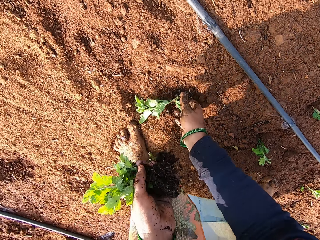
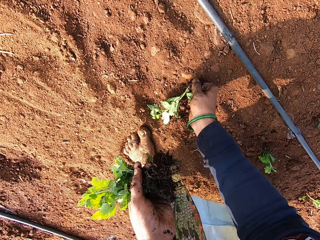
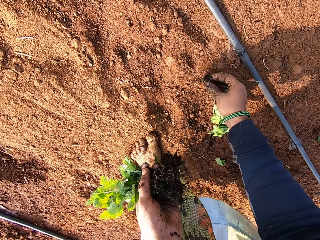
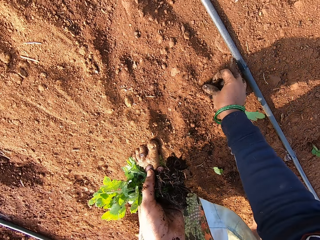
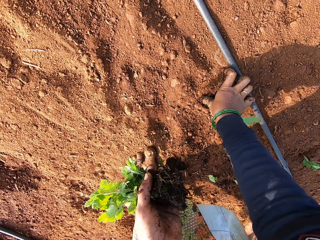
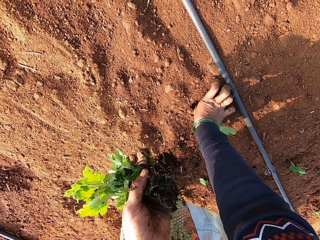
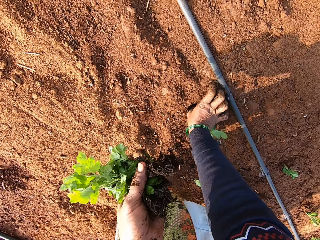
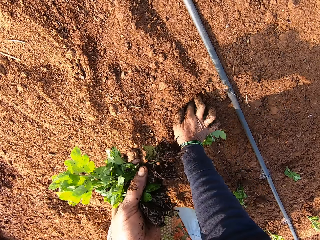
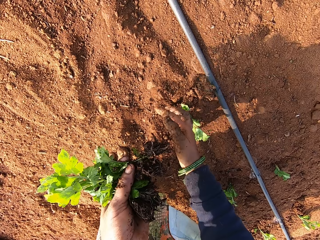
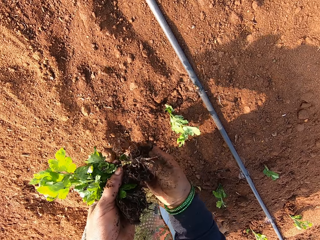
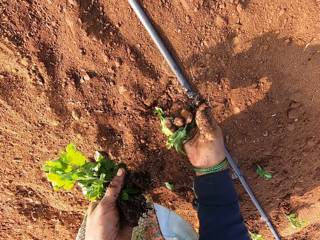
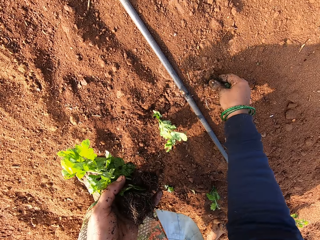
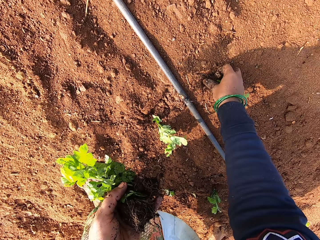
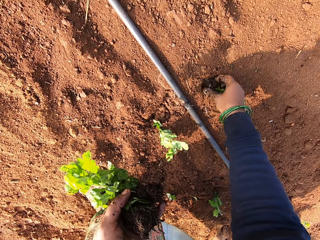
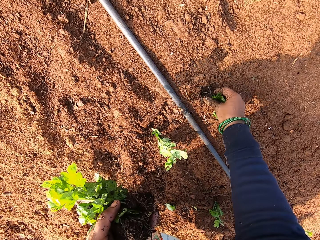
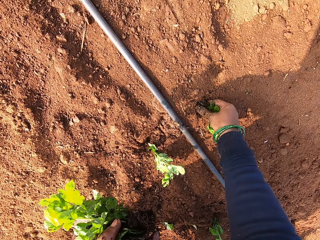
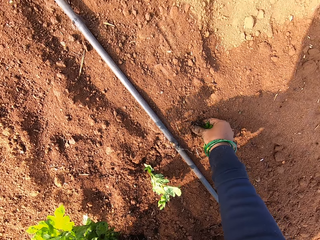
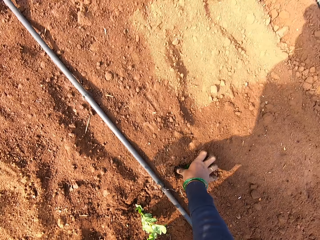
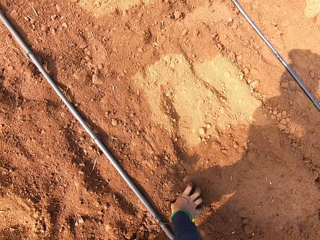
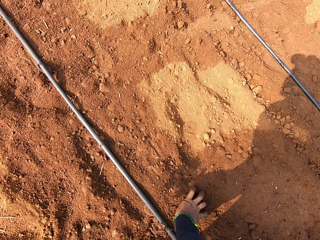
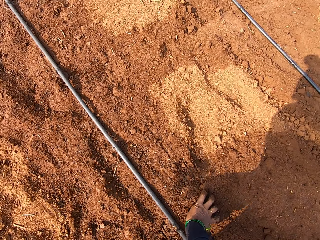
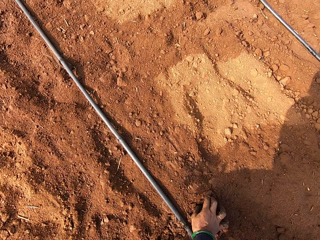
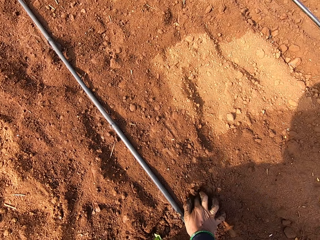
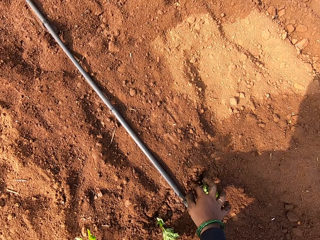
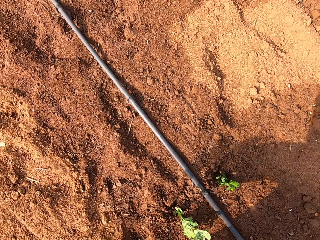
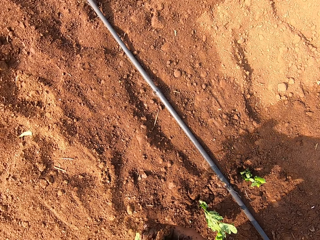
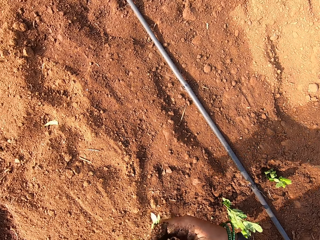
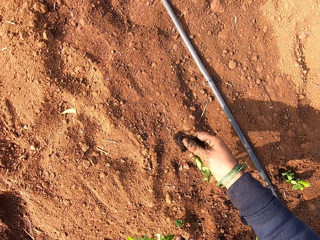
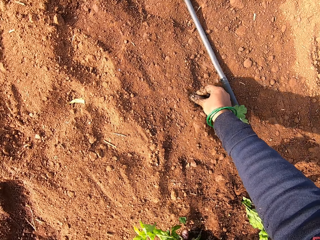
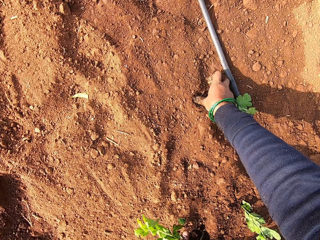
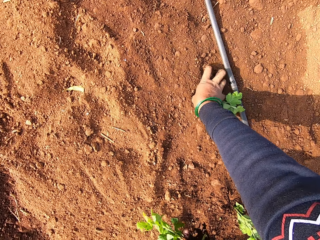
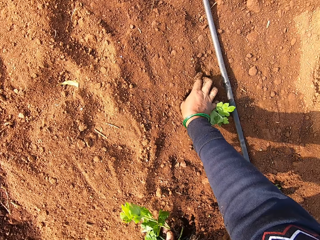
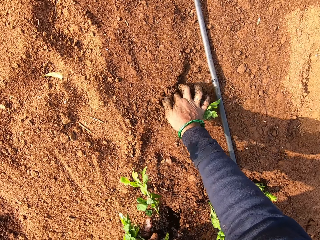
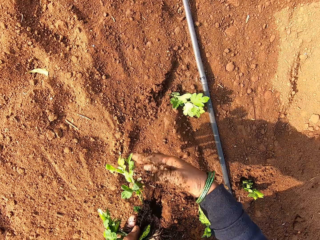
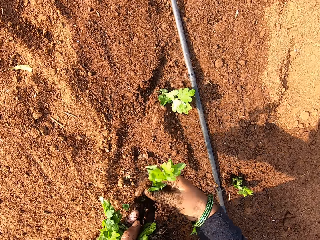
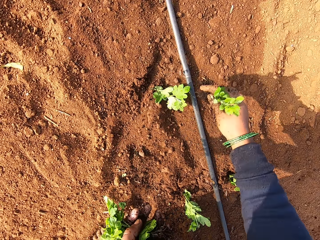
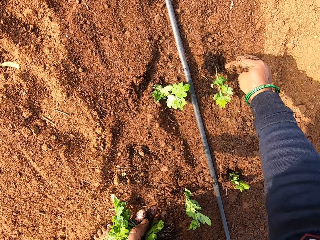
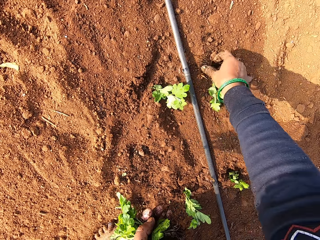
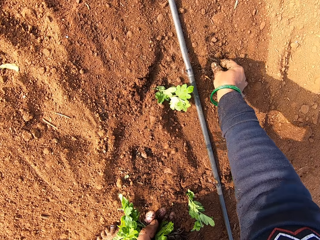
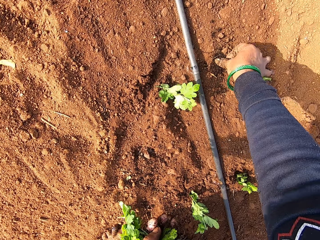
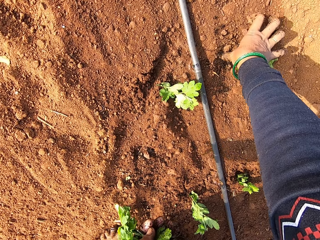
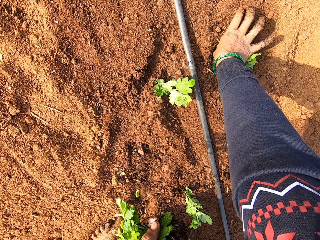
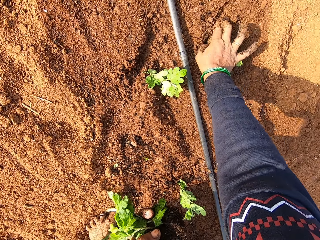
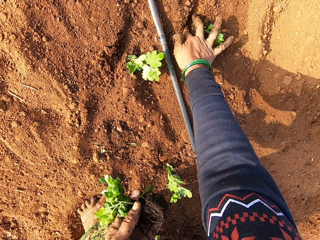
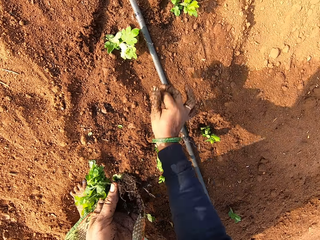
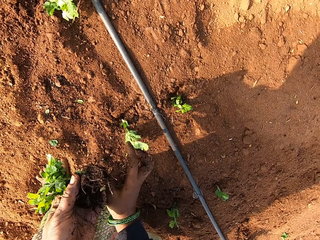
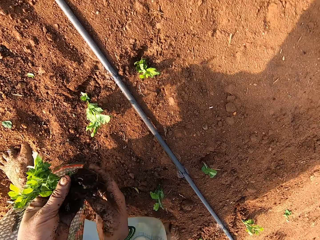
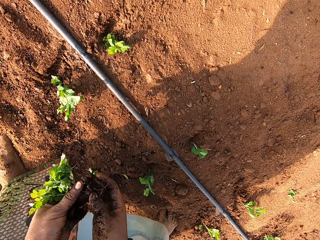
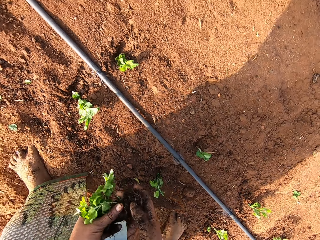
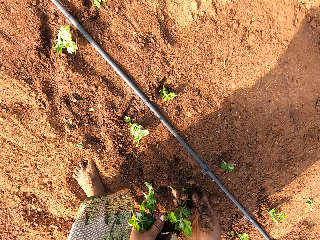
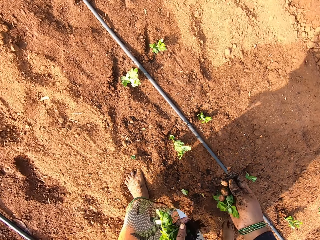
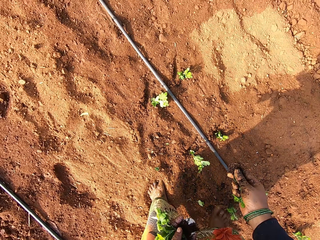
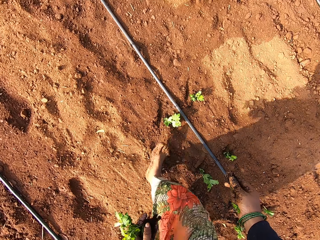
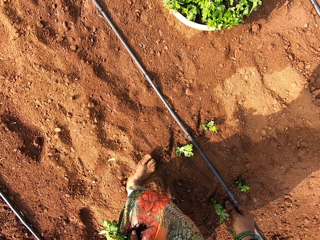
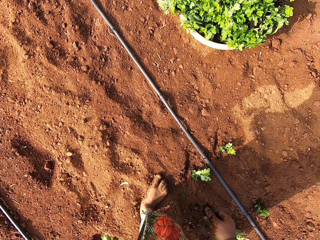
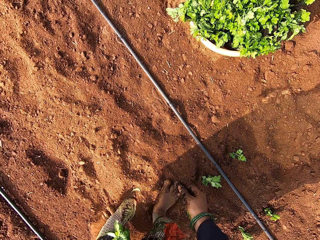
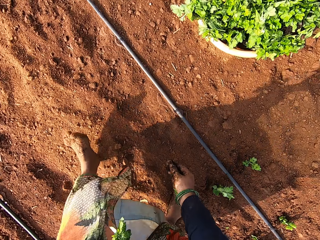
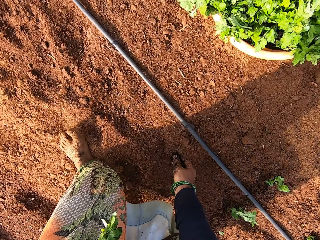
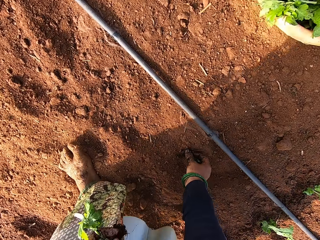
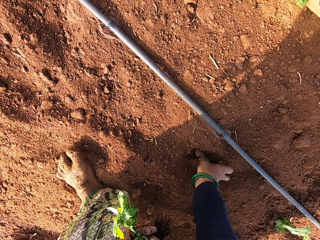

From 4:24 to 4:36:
The camera wearer picks a seedling from the ground with her right hand. She plants the seedling on the ground with her right hand. She picks a seedling from the seedlings in her left hand with her right hand. A man interacts with the camera wearer. The camera wearer plants the seedling on the ground with her right hand. She picks a seedling from the seedlings in her left hand with her right hand. She plants the seedling on the ground with her right hand. She picks a seedling from the seedlings in her left hand with her right hand. She drops the seedling on the ground with her right hand. She plants the seedling on the ground with her right hand. She picks a seedling from the seedlings in her left hand with her right hand.

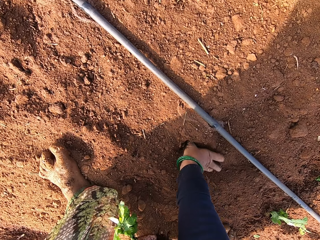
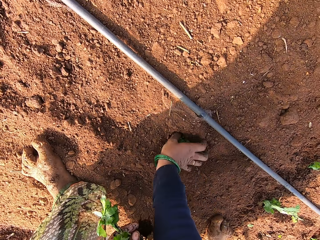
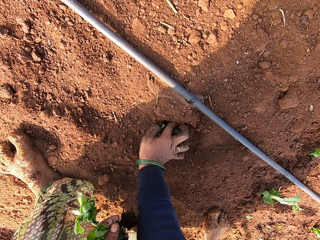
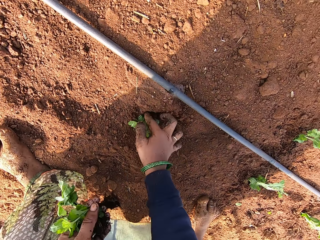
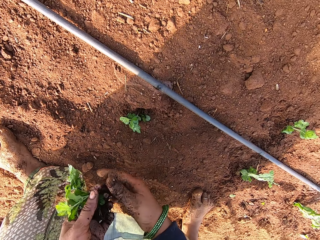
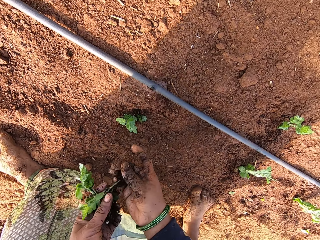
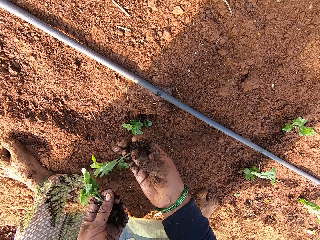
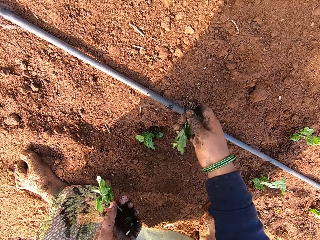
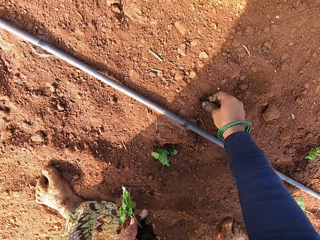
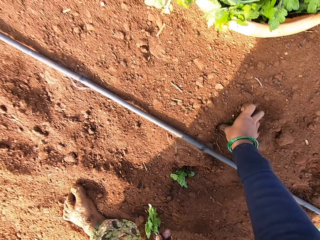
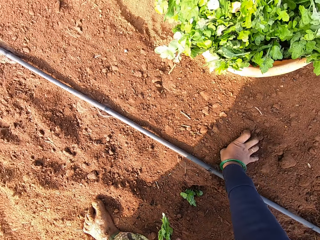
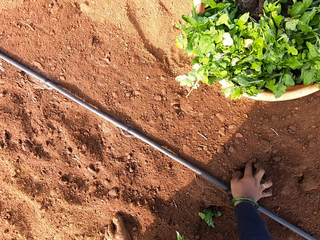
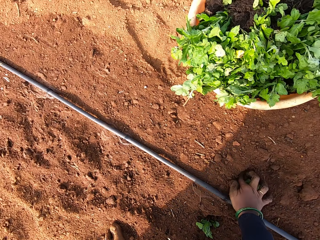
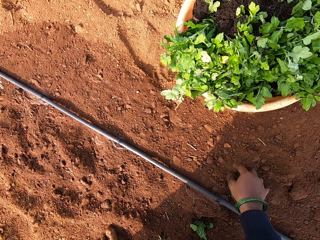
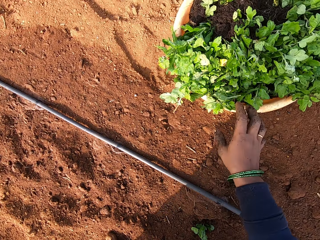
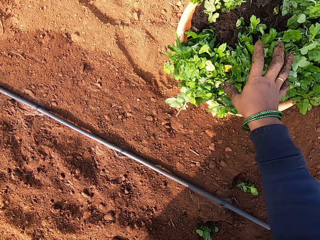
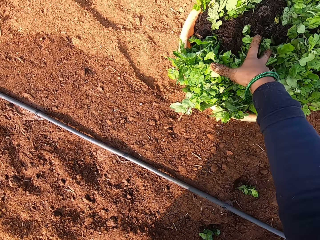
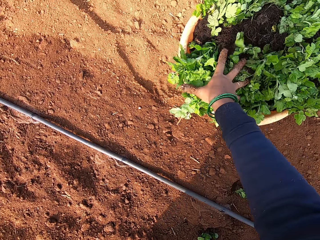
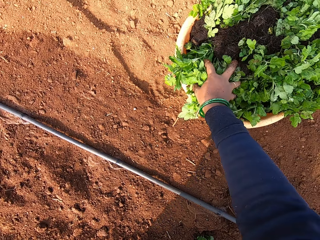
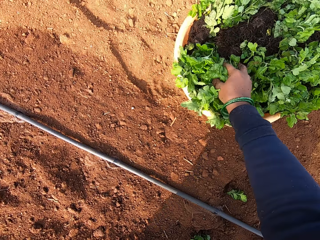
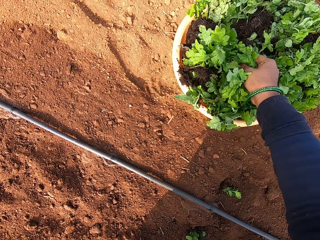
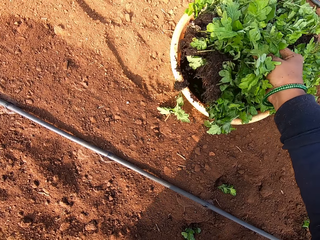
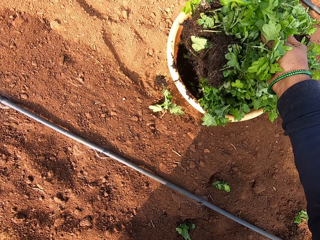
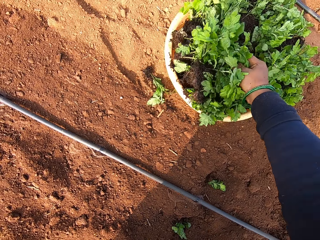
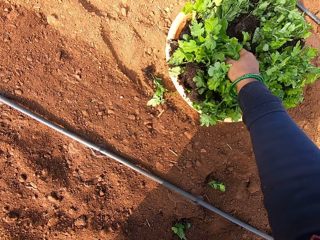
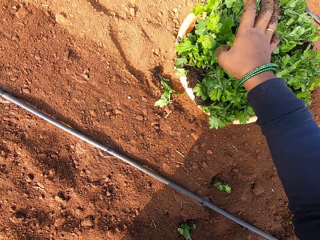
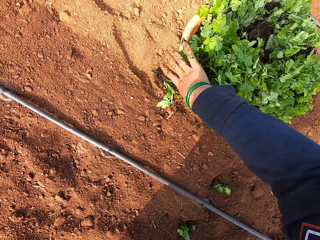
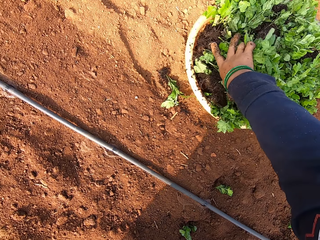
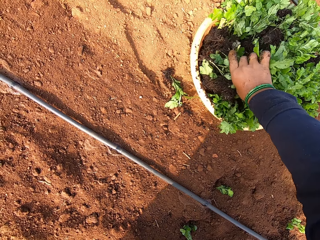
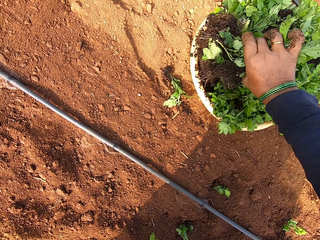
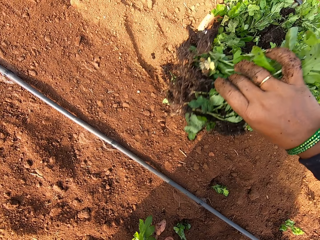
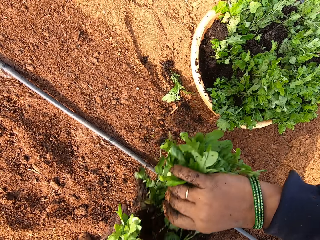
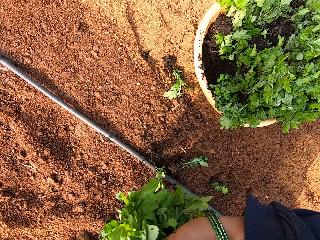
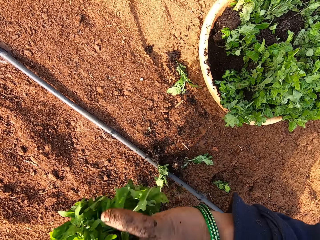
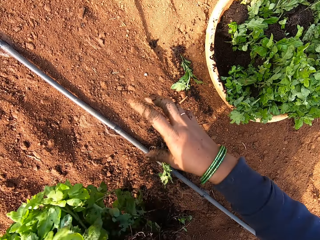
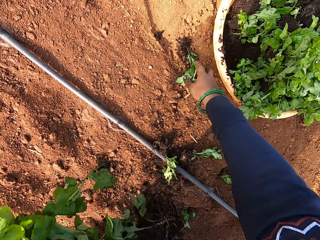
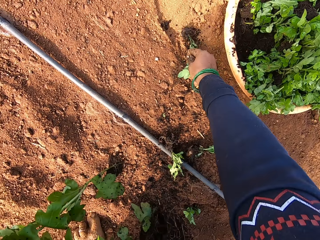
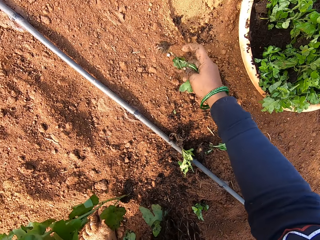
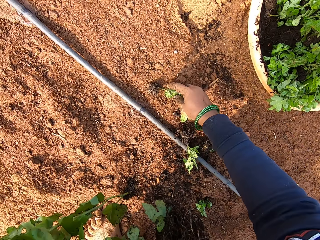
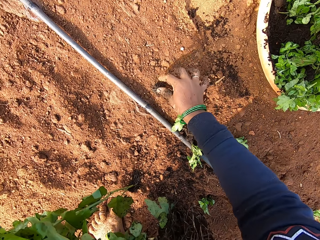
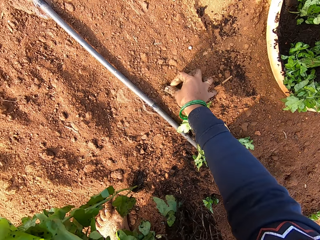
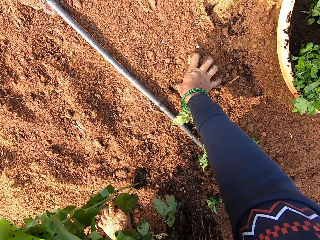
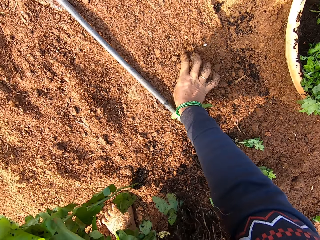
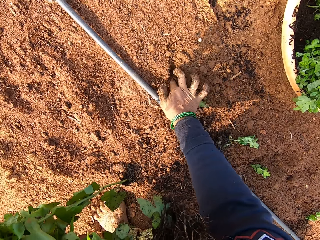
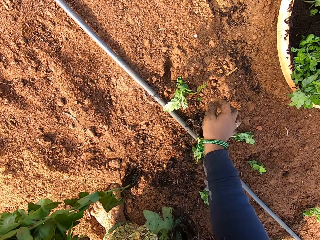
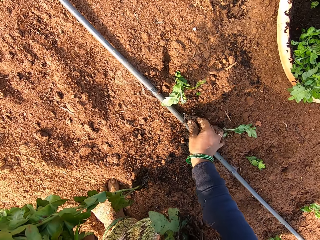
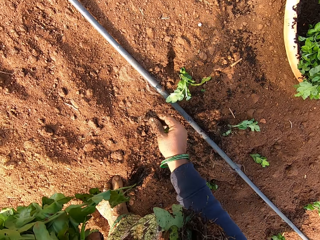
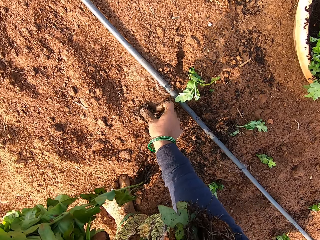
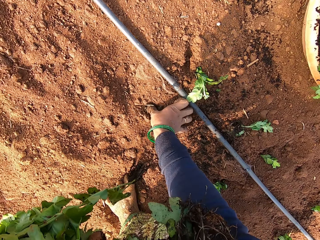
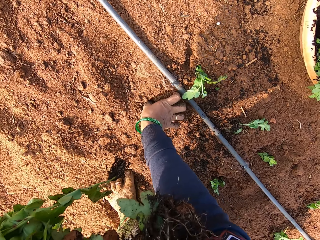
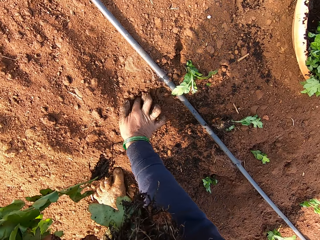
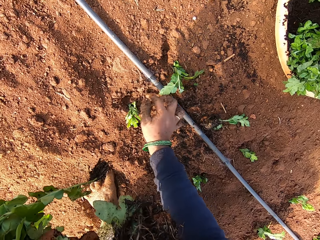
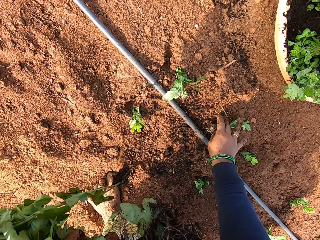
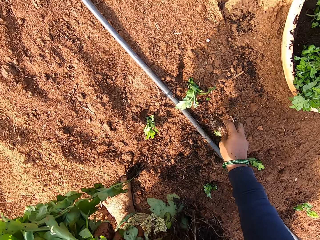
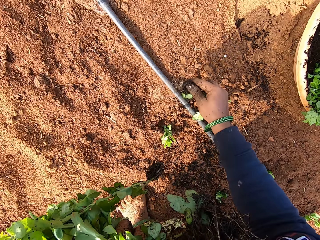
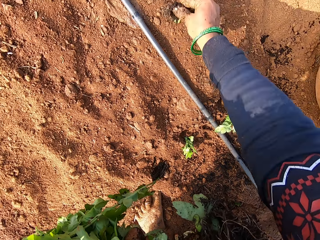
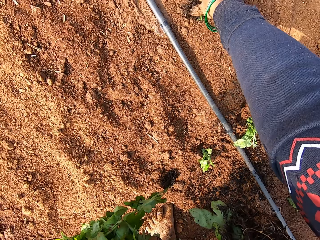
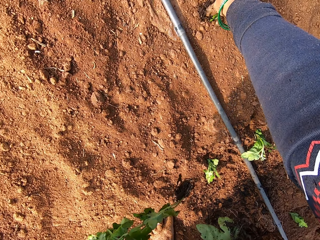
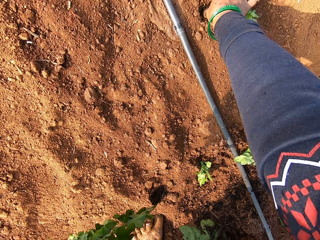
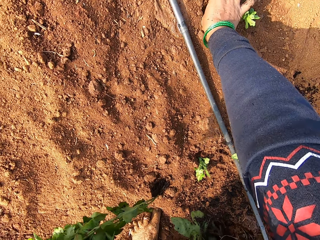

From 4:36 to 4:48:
The camera wearer plants the seedling on the ground with her right hand. She picks a seedling from the seedlings in her left hand with her right hand. She plants the seedling on the ground with her right hand. She picks seedlings from a bowl on the ground with her right hand. She passes the seedlings in her right hand to her left hand. She picks a seedling from the ground with her right hand. She drops the seedling on the ground with her right hand. She plants the seedling on the ground with her right hand. She picks a plant from the ground with her right hand. She inserts the plant into the ground with her right thumb. She picks a plant from the ground with her right hand. She inserts the plant into the ground with her right thumb.
